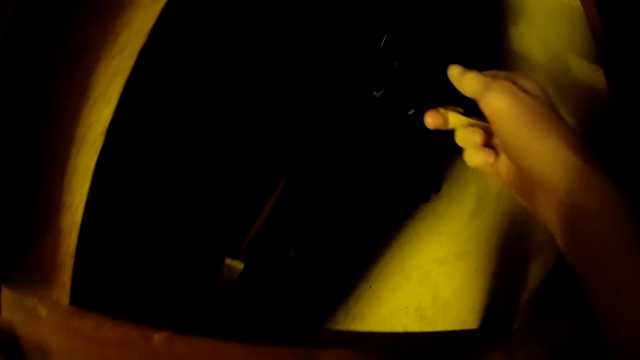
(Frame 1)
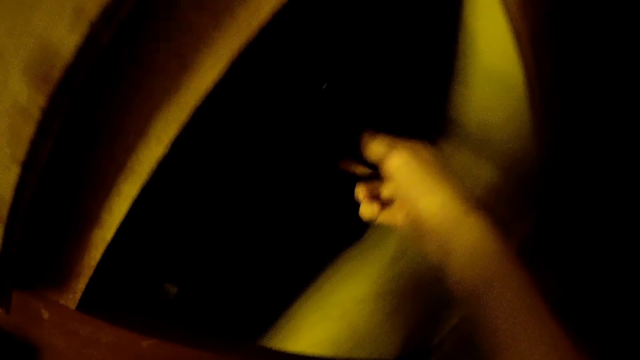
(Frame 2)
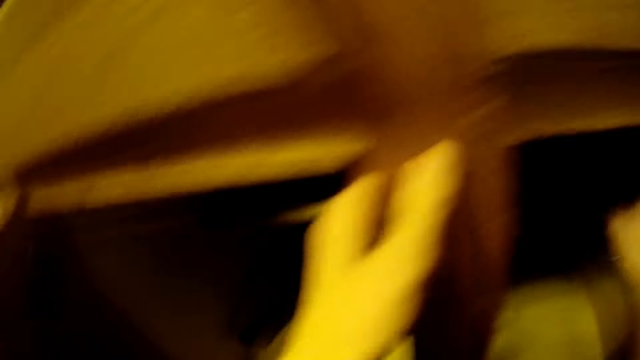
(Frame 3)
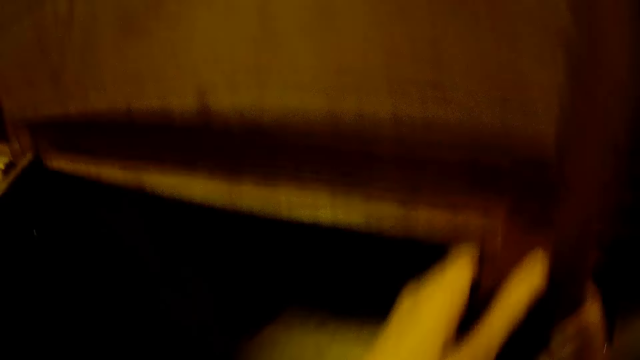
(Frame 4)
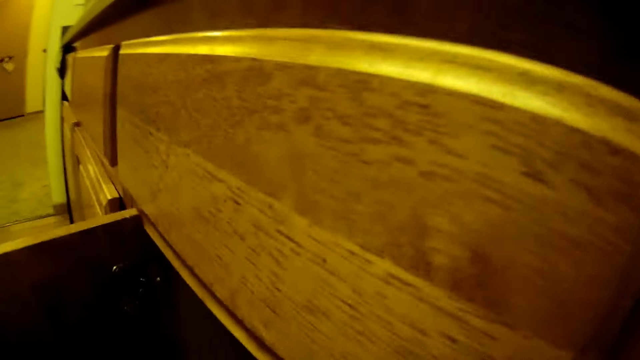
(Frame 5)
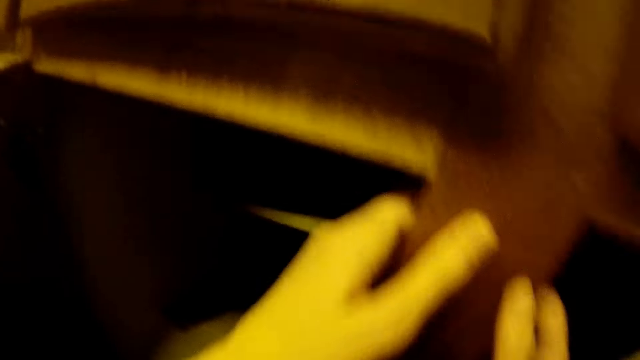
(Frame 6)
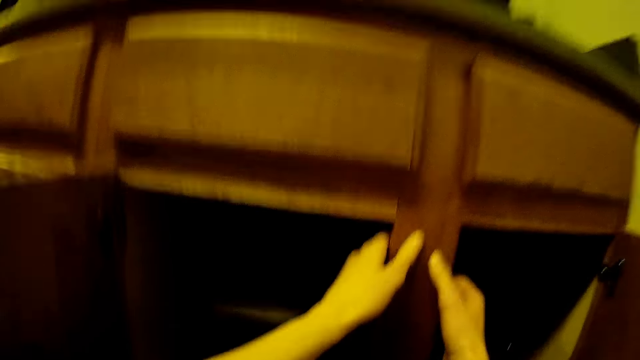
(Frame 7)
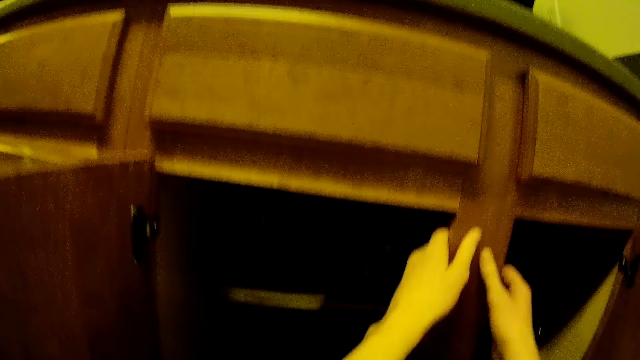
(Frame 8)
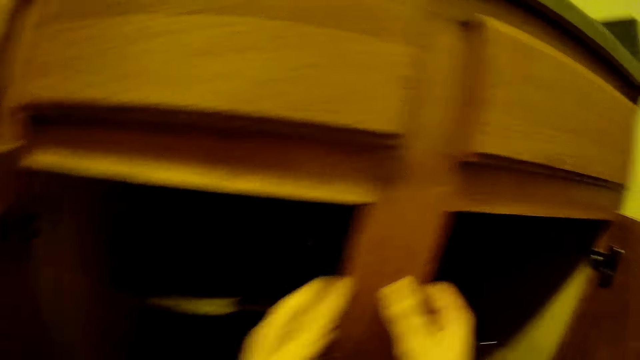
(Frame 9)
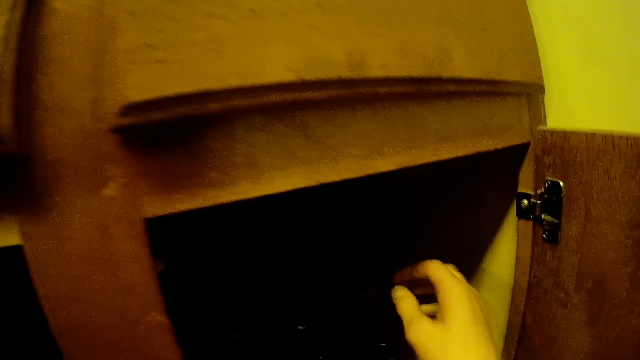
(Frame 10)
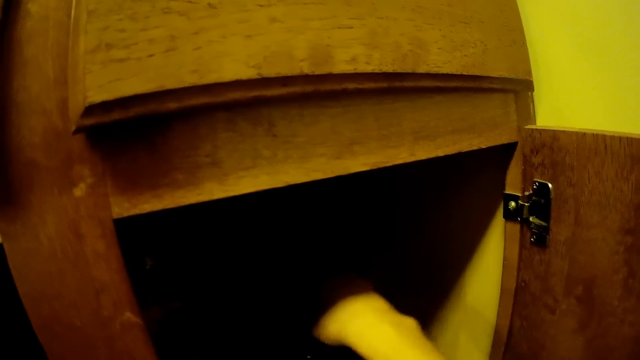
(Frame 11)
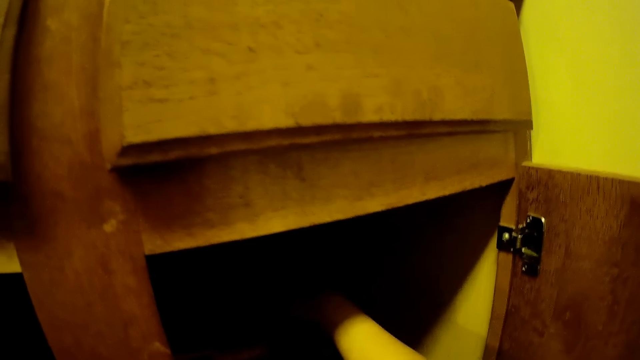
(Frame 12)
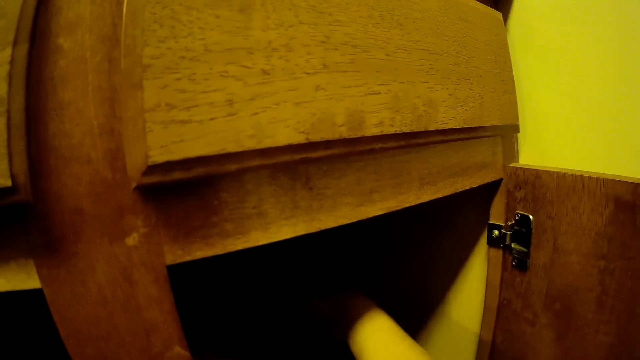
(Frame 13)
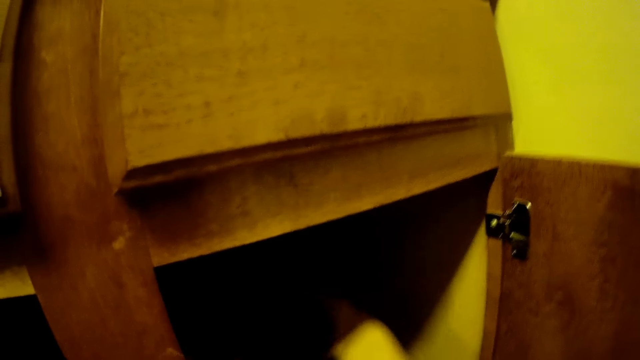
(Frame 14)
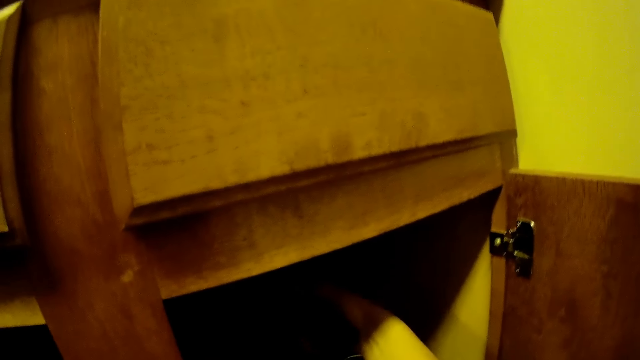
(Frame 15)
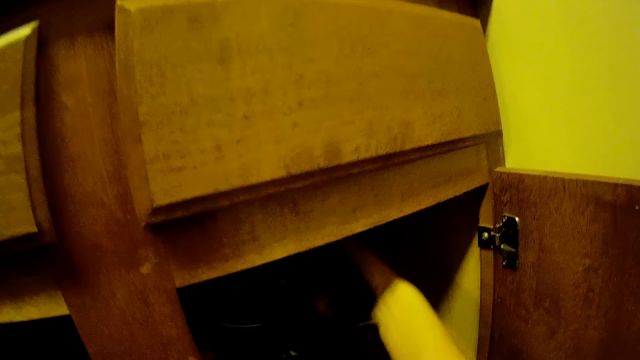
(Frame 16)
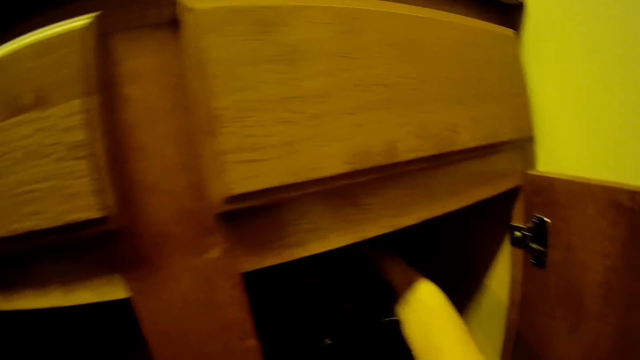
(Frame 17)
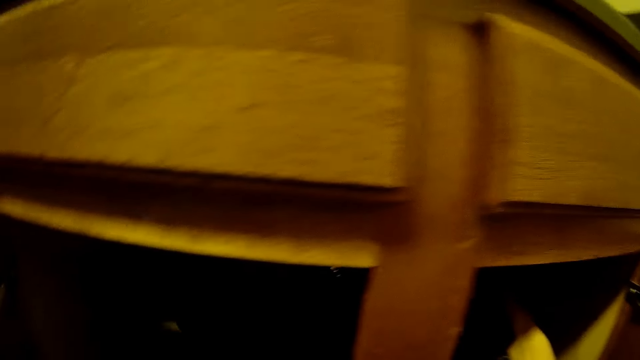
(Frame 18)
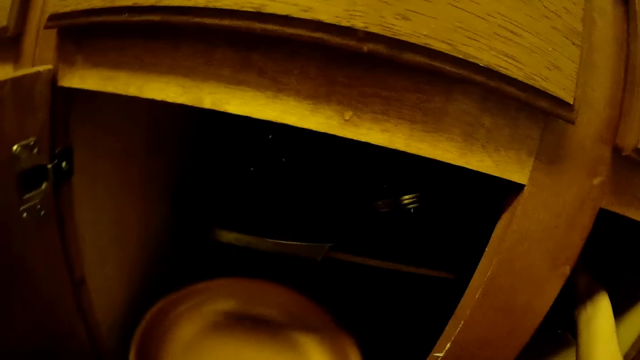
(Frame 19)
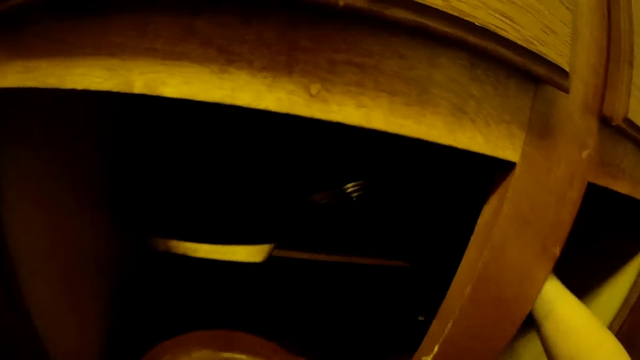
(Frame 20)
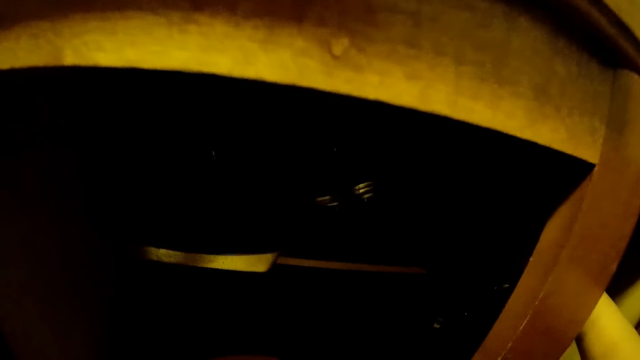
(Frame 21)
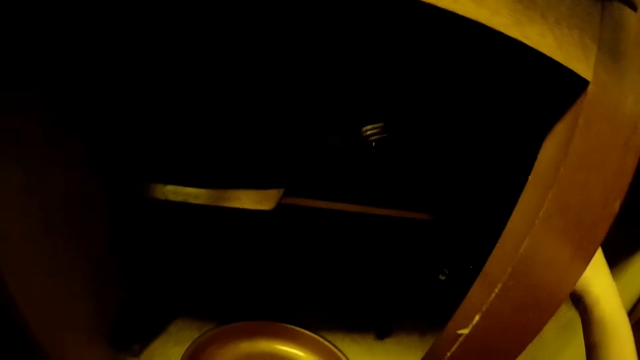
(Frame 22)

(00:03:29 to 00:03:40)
The camera wearer pushes the frying pan. He holds the frame. He adjusts the pots in the cupboard with his right hand. He picks up the frying pan.

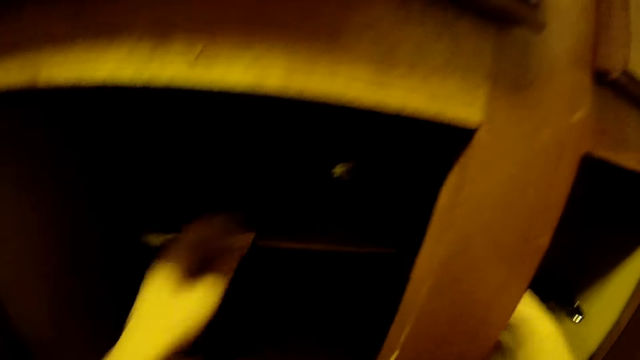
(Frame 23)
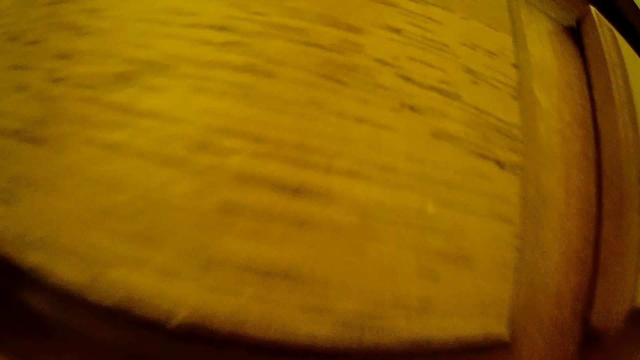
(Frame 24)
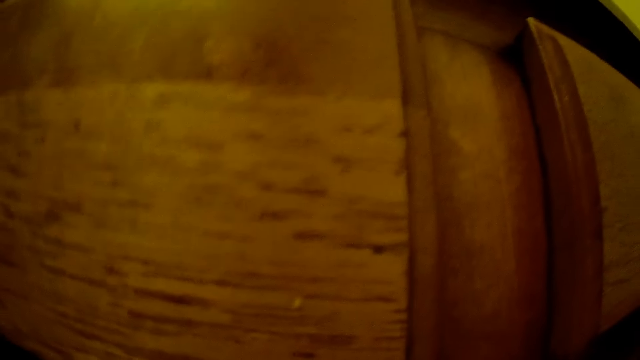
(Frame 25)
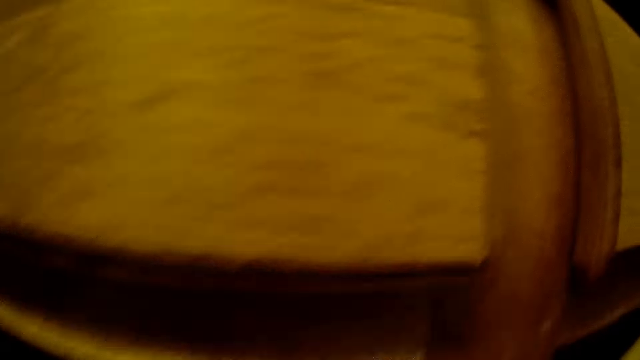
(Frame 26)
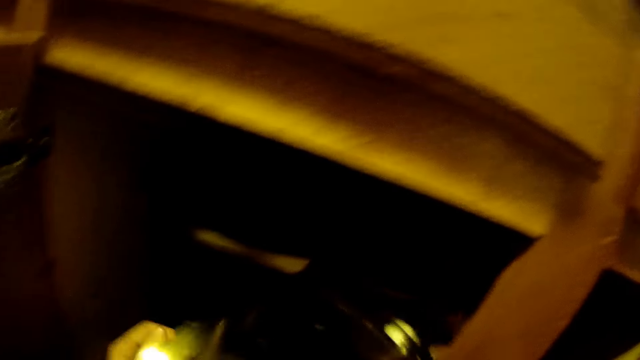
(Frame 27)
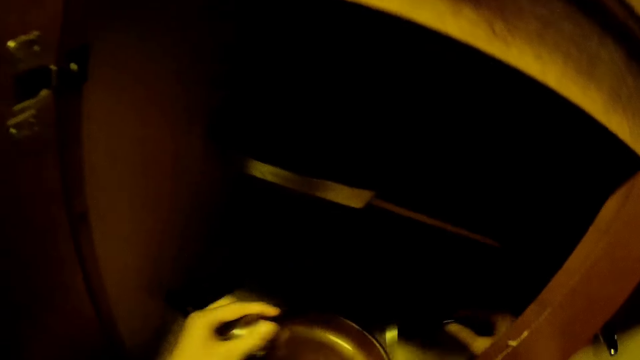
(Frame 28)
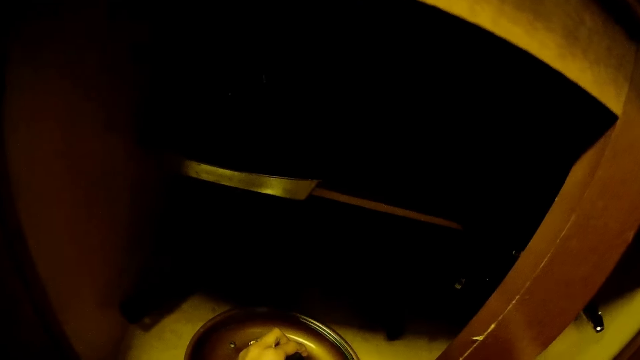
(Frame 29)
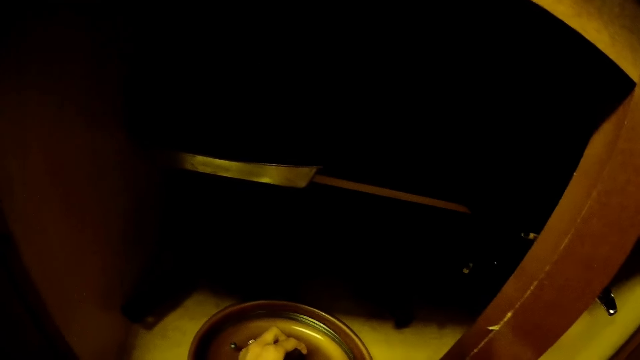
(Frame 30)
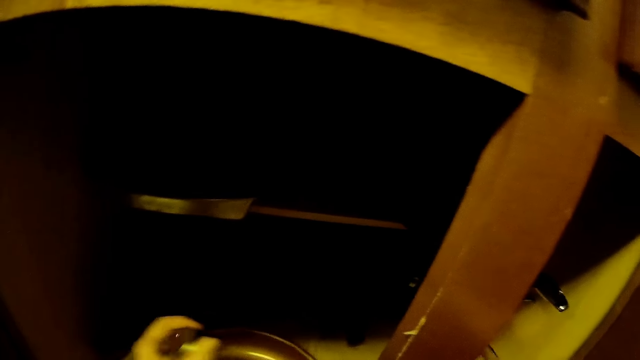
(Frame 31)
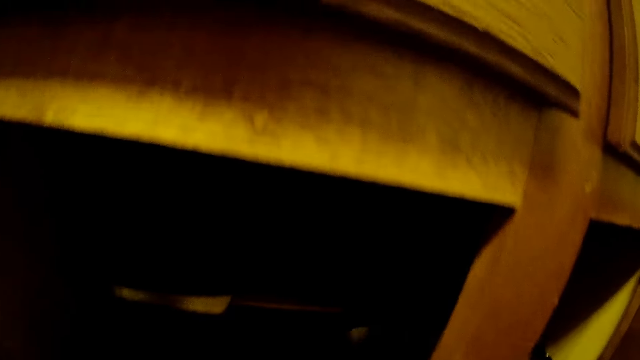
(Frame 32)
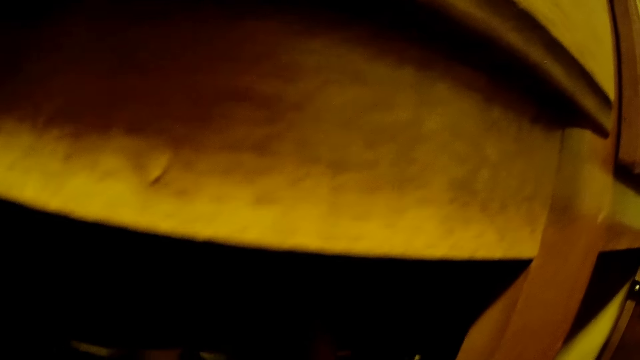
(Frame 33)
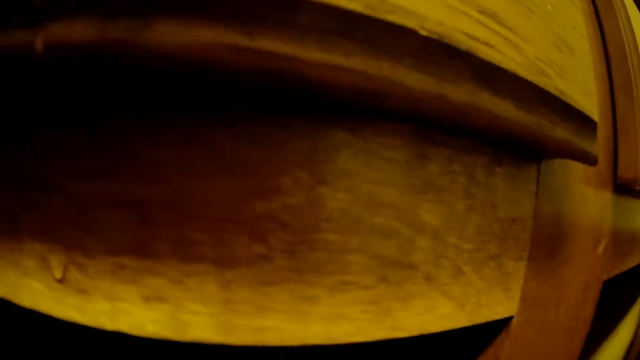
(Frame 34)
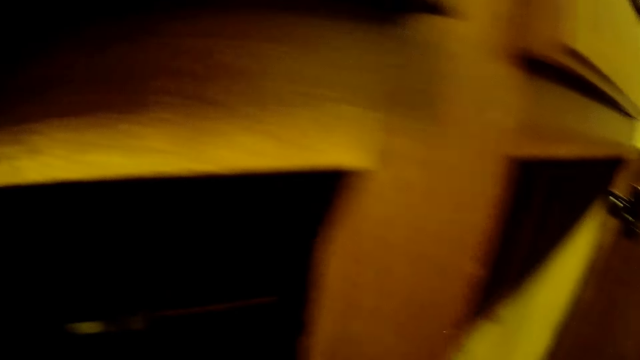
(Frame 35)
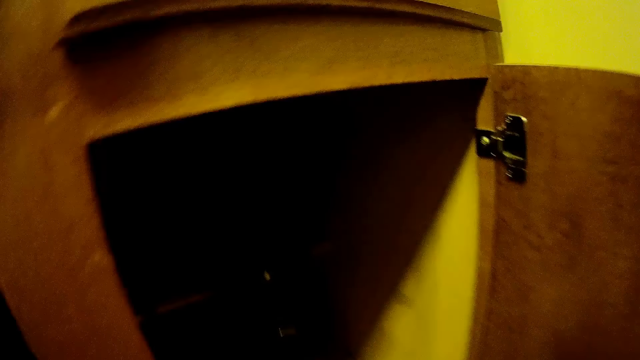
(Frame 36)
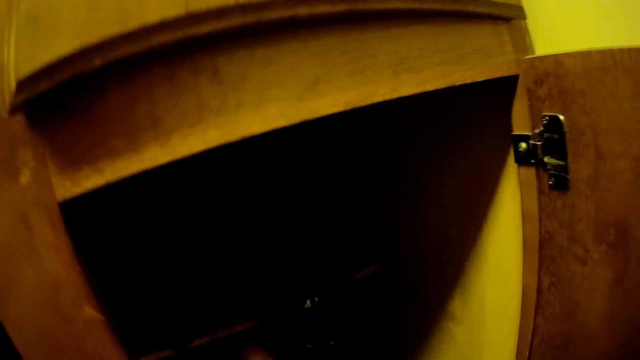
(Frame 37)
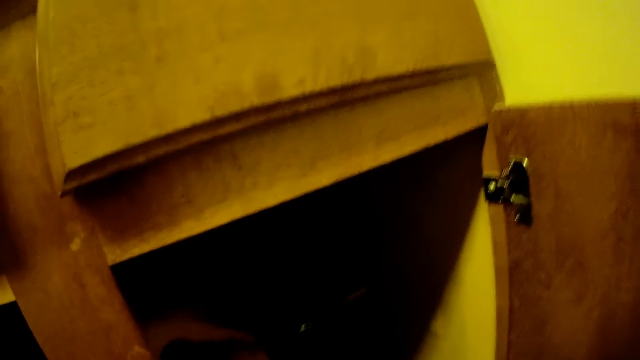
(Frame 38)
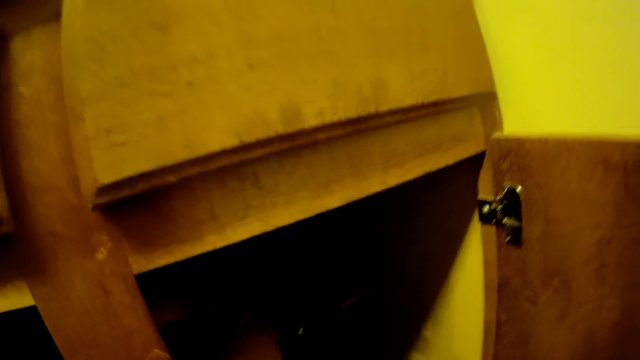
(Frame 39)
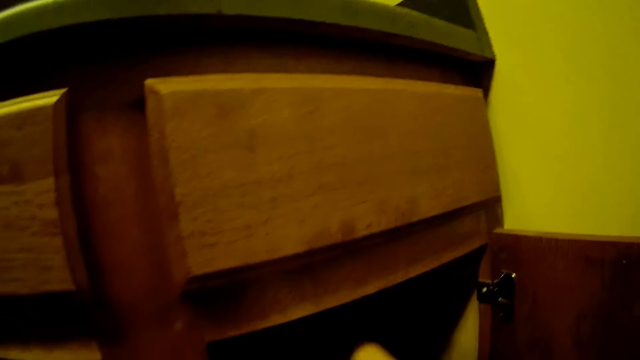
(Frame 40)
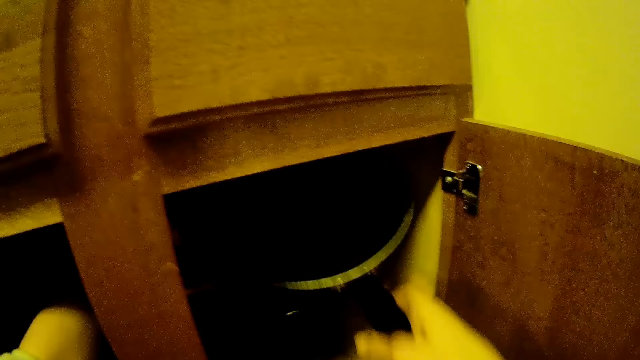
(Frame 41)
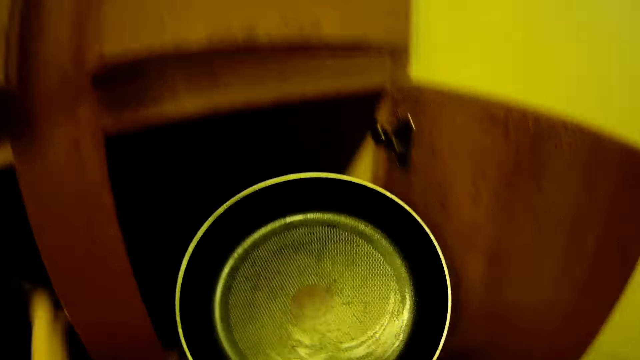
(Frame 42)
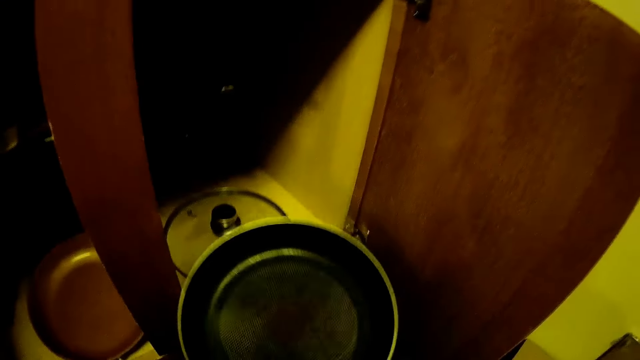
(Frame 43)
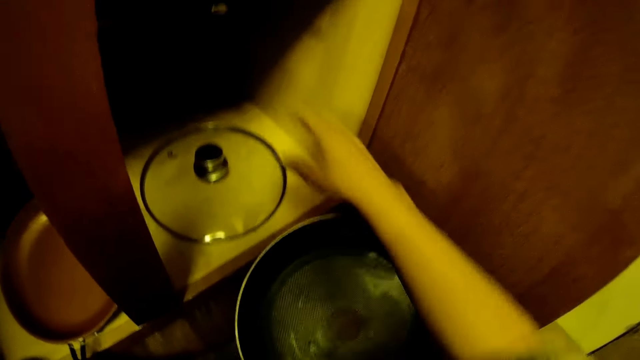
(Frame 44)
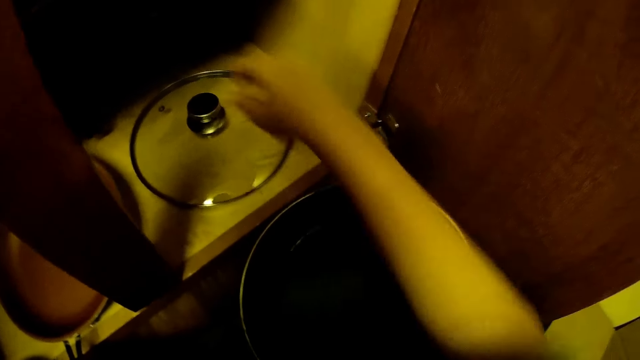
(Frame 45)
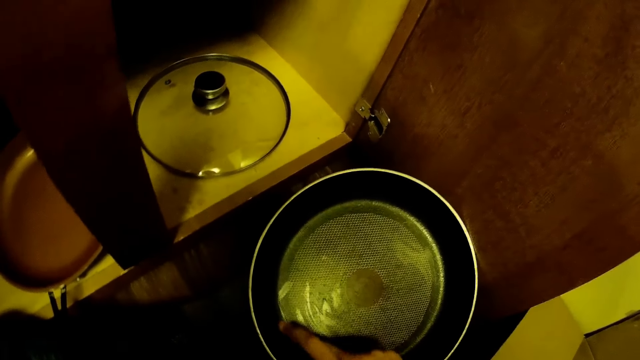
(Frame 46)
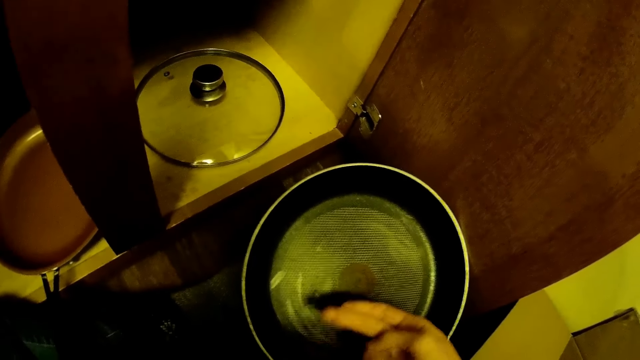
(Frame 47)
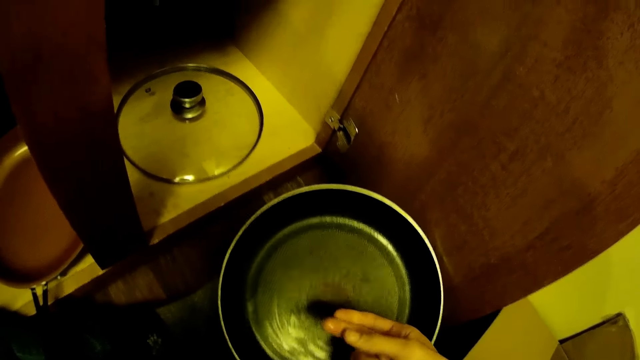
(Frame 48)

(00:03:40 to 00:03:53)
The camera wearer takes a pot cover from the cupboard with his right hand. He drops the pot cover in his right hand on a fry pan in the cupboard. He uncovers the fry pan. He brings out a fry pan with his right hand from the cupboard. He stretches his right hand towards the pot cover in the cupboard. He touches the pot cover. He touches the fry pan with his right fingers.
